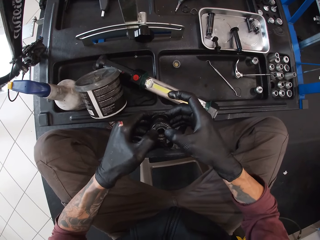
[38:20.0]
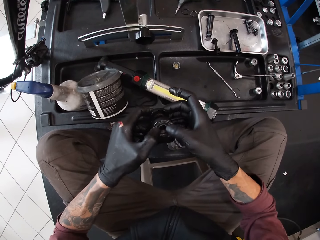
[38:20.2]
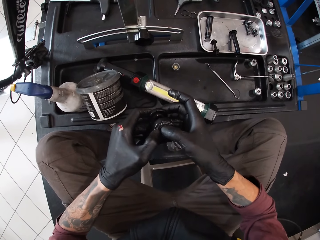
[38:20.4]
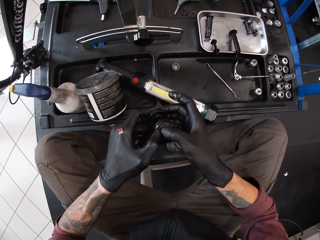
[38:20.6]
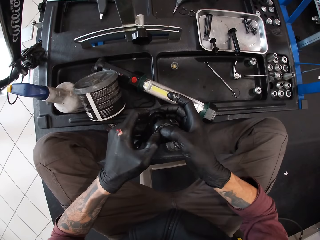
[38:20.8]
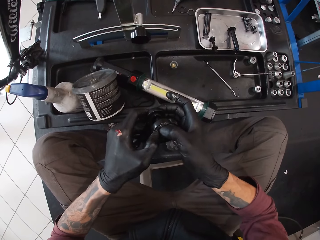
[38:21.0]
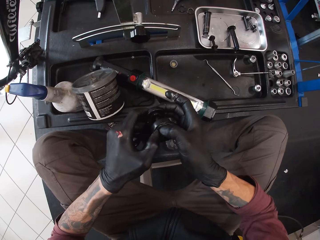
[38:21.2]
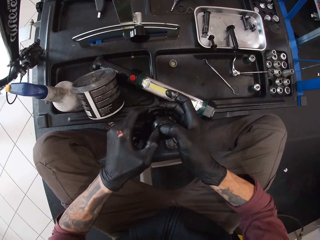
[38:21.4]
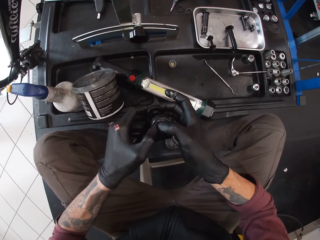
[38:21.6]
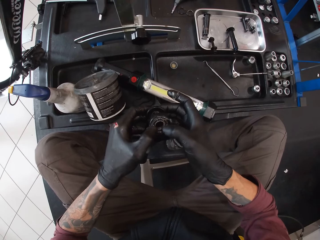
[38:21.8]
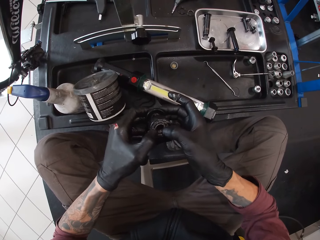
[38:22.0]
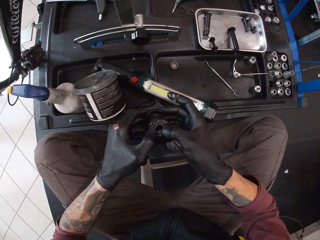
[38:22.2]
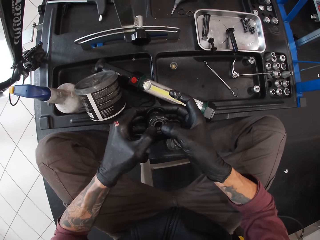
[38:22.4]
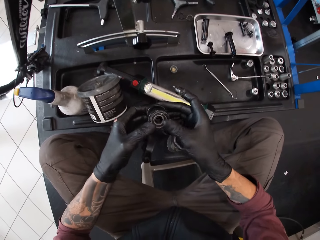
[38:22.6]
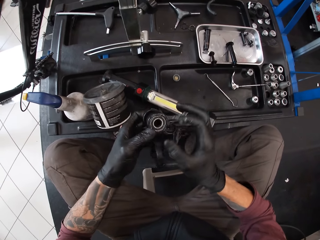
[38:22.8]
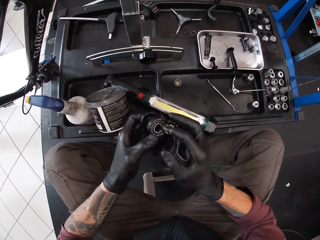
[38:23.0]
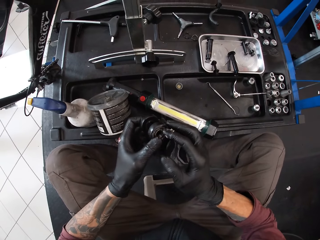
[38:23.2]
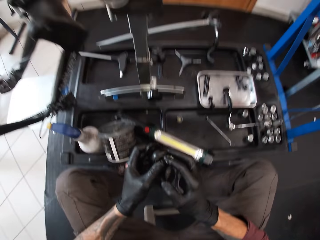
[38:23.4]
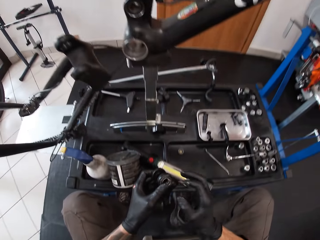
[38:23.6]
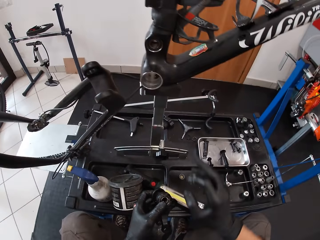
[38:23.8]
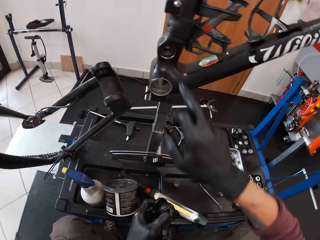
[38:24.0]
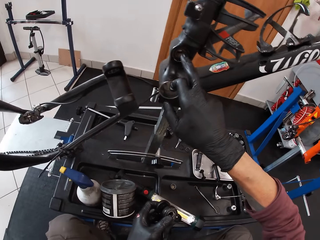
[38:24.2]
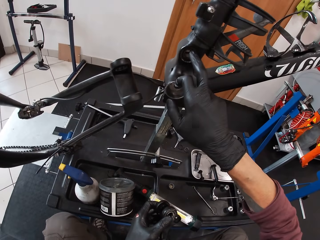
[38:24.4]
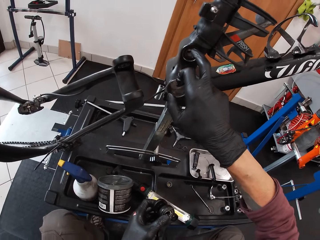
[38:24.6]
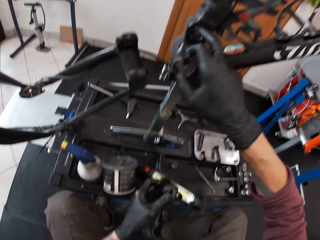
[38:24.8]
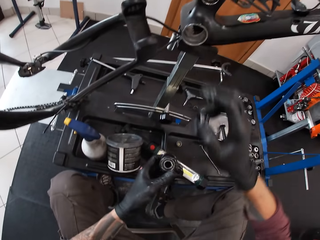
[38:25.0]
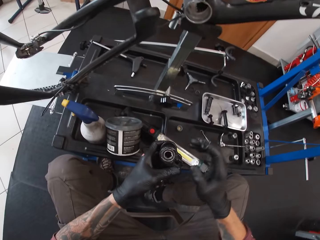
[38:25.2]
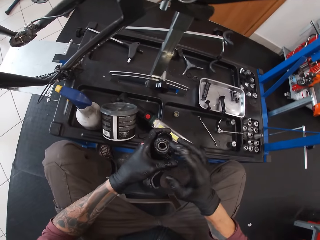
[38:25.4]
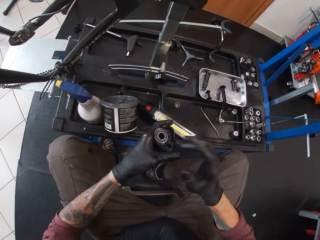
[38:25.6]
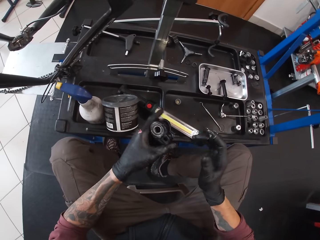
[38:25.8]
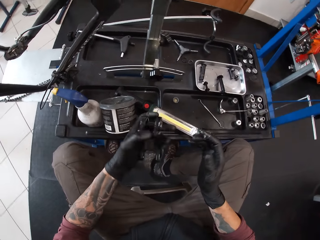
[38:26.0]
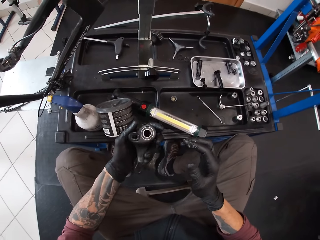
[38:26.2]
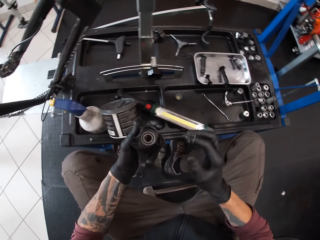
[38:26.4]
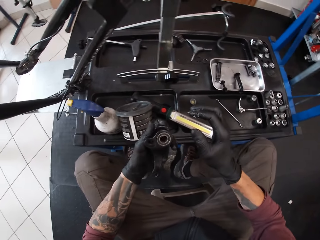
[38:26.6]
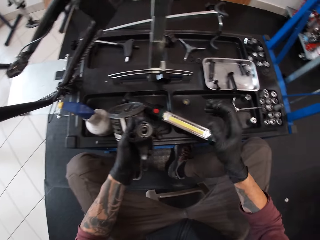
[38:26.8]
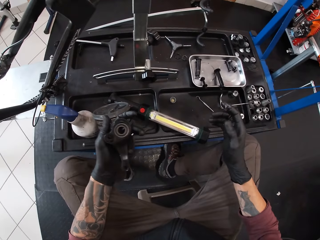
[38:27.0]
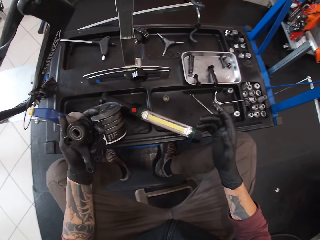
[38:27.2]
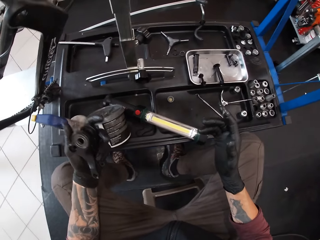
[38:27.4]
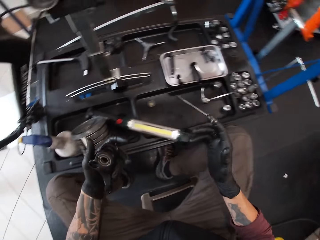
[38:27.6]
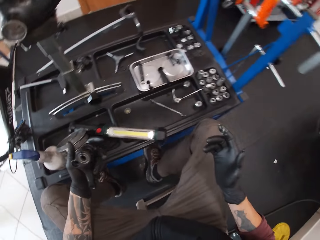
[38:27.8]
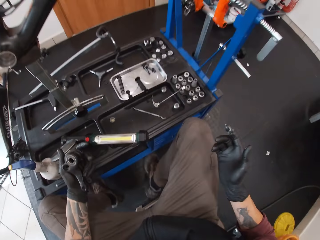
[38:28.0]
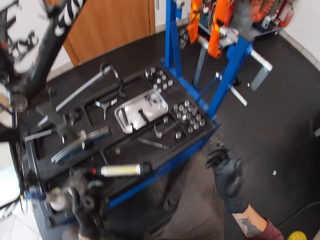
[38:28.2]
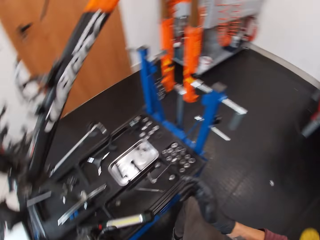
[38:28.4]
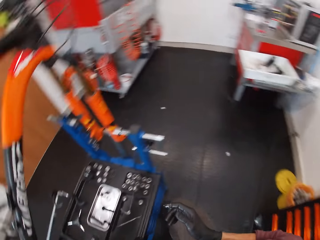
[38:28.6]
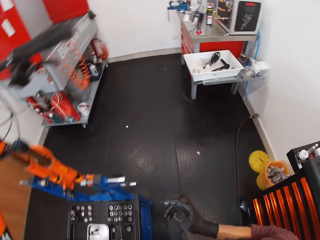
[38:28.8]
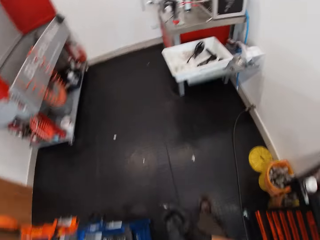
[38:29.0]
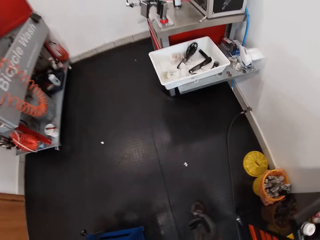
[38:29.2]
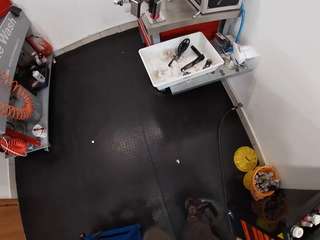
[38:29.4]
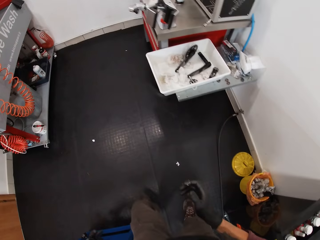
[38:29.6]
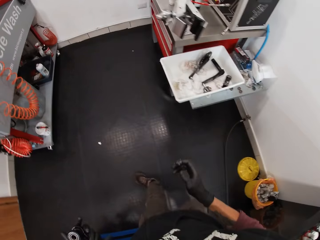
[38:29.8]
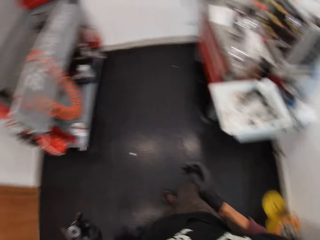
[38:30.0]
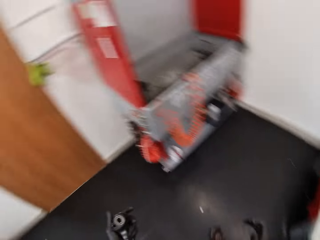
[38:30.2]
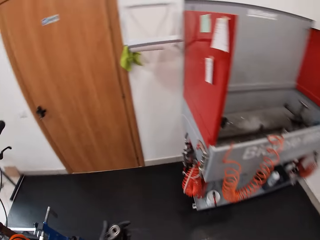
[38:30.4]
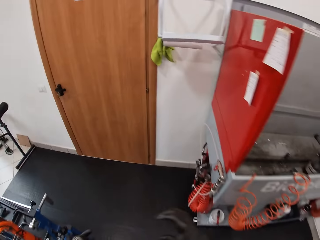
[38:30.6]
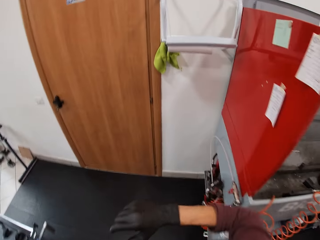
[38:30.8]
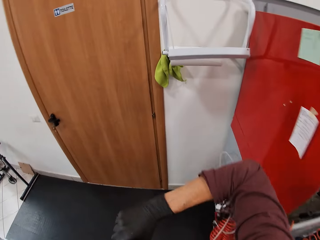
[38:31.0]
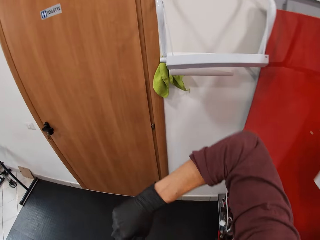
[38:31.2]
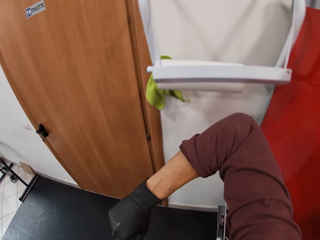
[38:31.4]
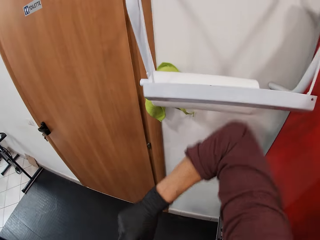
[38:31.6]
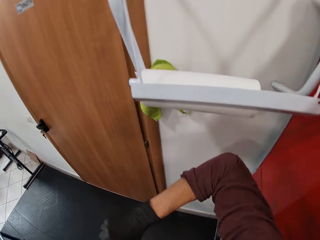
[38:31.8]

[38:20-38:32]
The camera wearer touches a bicycle with his right hand. He presses something. He stands and walks towards a door.

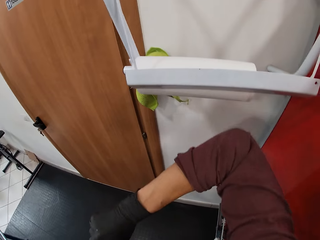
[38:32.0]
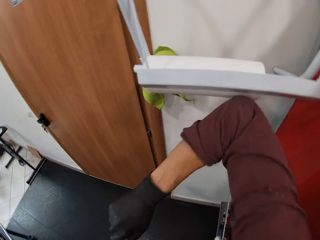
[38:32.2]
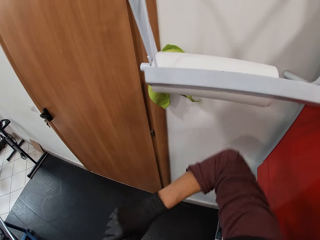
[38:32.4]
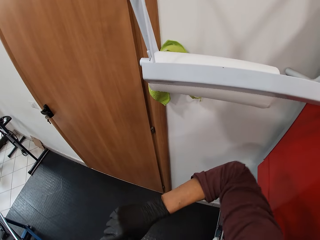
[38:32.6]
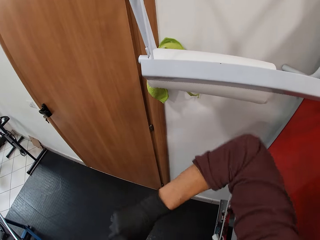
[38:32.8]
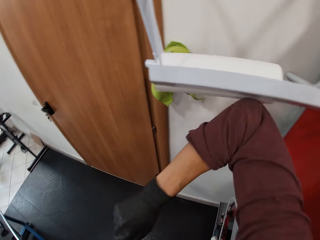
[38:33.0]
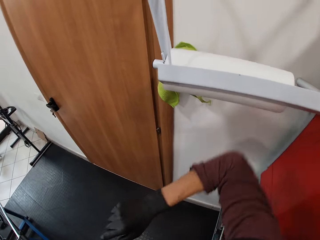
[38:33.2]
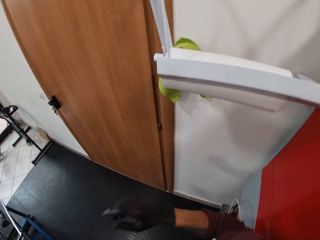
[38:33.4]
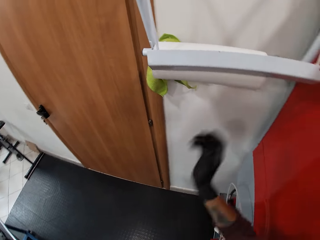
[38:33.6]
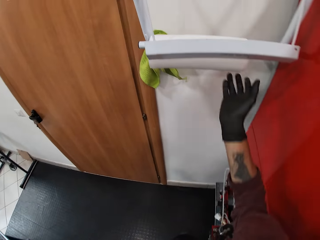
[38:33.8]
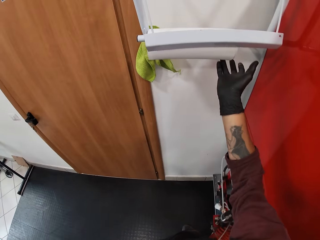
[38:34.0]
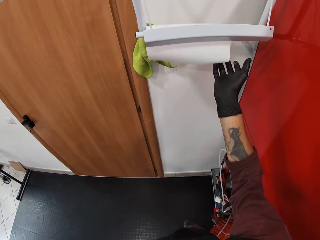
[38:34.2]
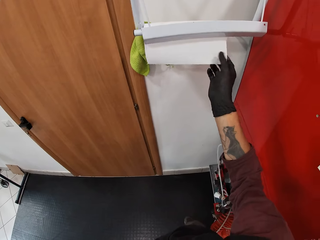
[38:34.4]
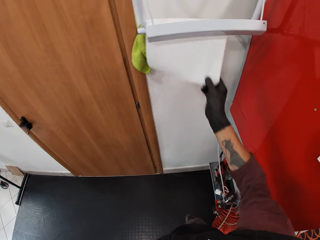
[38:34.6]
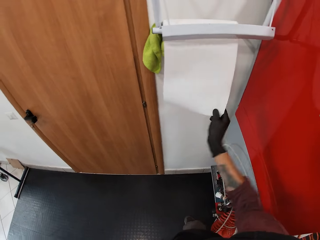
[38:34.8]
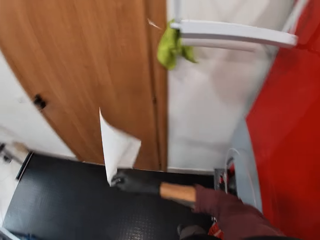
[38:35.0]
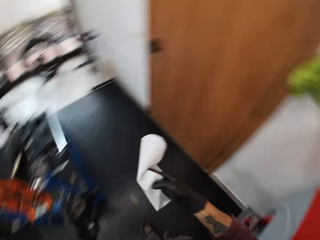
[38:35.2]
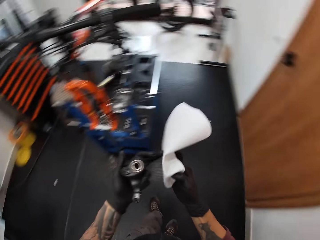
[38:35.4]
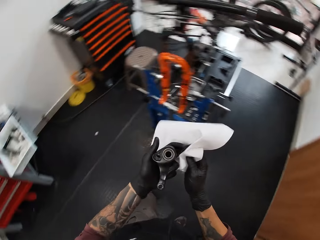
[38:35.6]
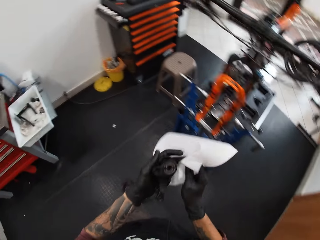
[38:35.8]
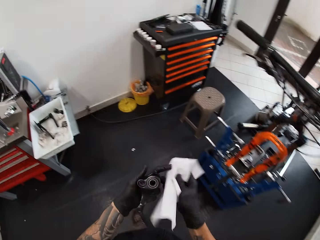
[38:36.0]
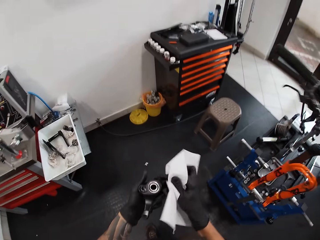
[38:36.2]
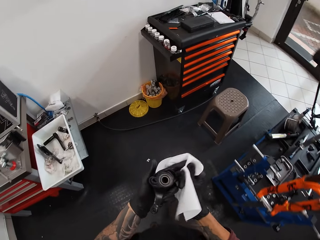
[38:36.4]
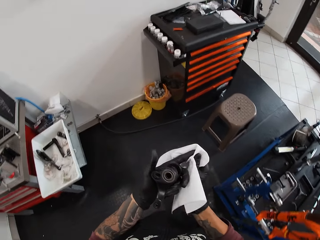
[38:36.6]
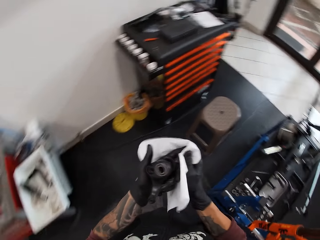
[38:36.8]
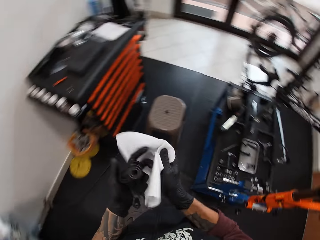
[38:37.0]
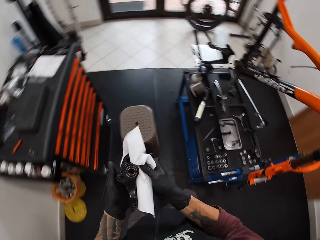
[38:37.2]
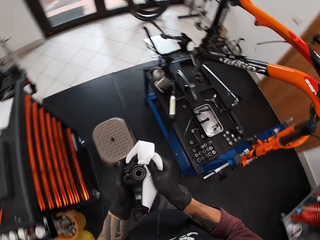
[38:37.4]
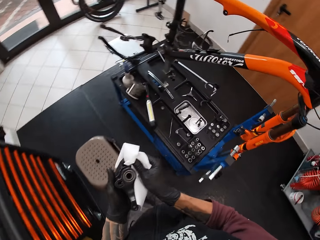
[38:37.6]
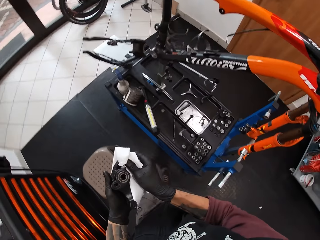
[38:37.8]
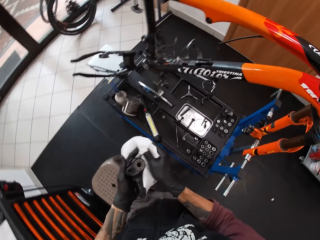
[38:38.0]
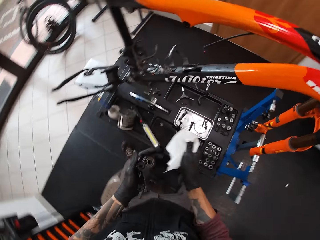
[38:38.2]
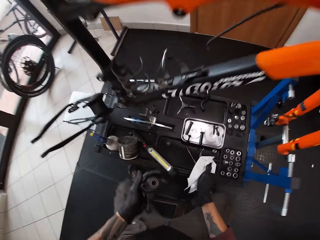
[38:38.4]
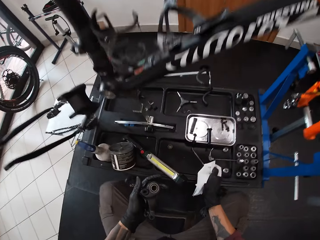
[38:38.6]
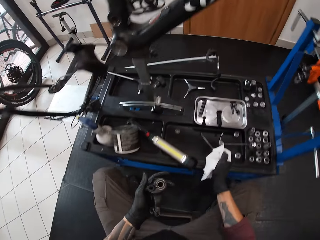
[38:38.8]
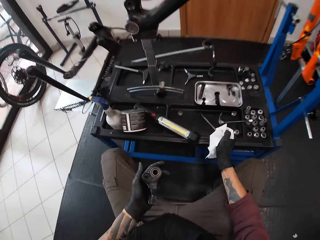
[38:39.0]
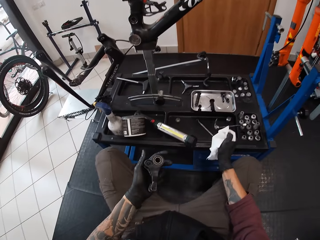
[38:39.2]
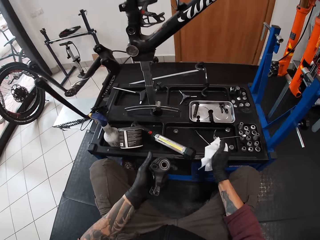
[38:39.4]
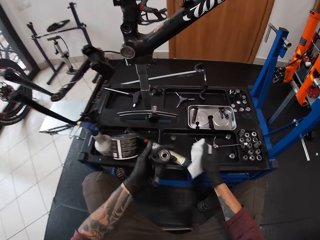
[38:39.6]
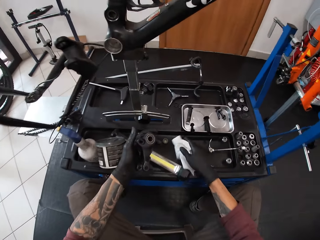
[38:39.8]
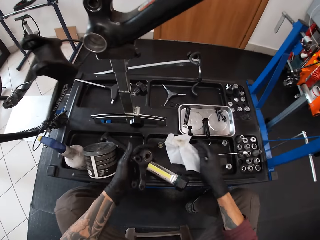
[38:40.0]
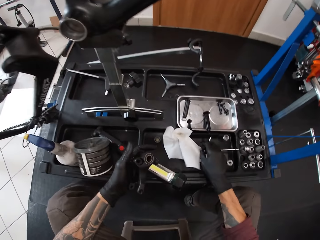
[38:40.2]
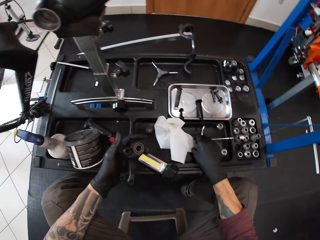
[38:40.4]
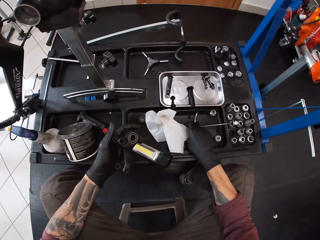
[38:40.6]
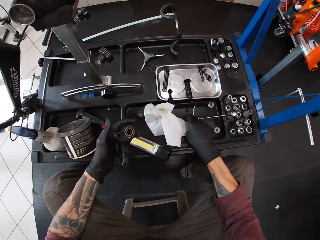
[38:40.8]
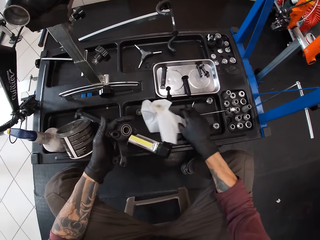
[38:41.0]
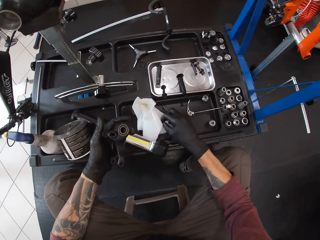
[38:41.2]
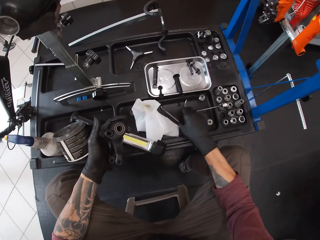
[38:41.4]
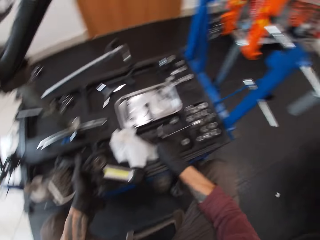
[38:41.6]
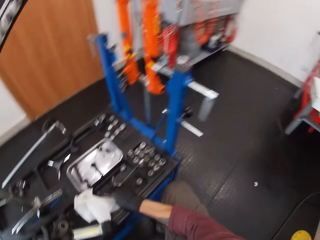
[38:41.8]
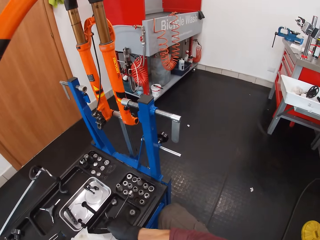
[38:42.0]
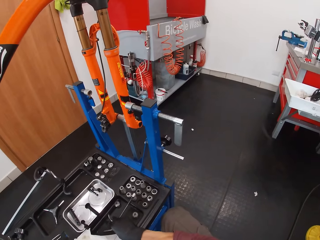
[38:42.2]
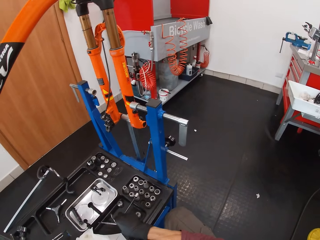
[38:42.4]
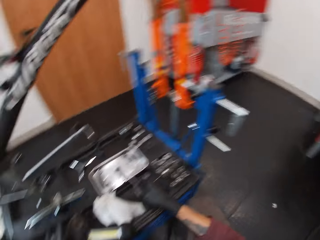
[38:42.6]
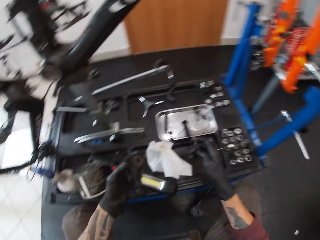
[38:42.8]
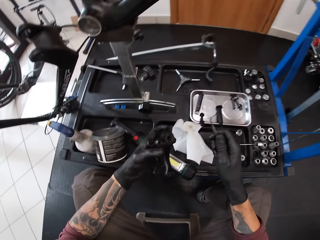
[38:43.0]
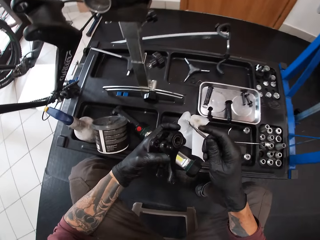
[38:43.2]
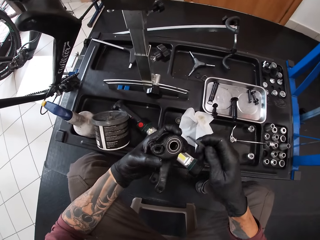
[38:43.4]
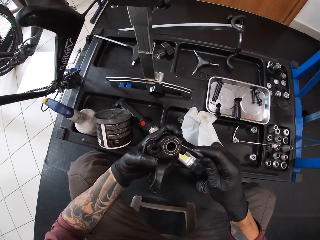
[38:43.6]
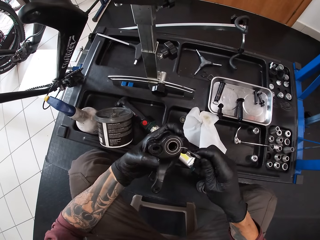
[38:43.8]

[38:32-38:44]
The camera wearer hits a roll of tissue paper with his right elbow. He picks up tissue from the roll of tissue paper with his right hand. He pulls the paper and cuts the paper. He walks towards a stool. He cleans the bicycle pedal in his left hand with the tissue in his right hand. He wipes his hands with the paper. He sits on the stool. He picks up a metallic tool.
